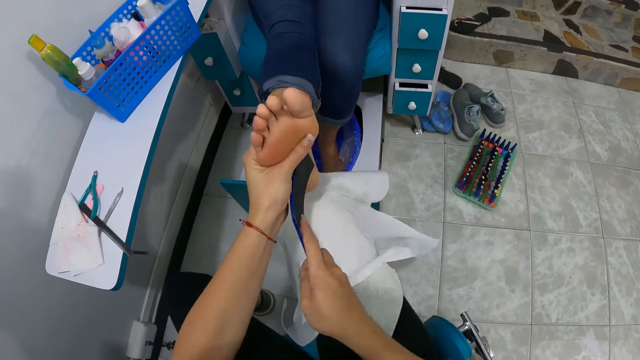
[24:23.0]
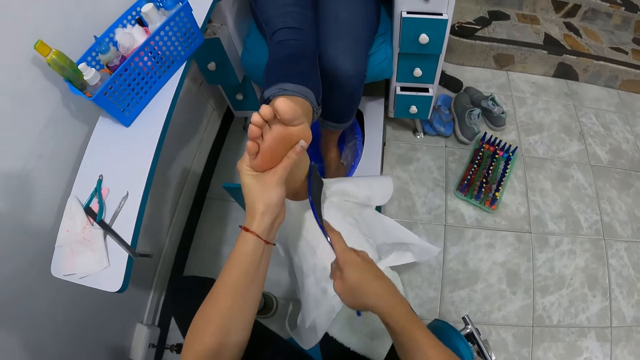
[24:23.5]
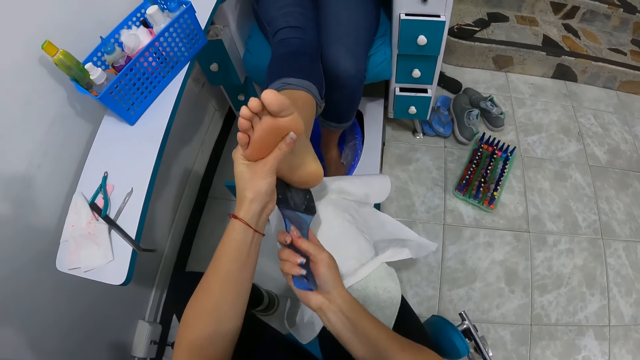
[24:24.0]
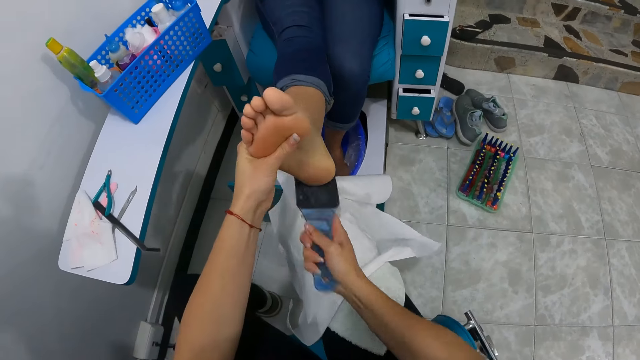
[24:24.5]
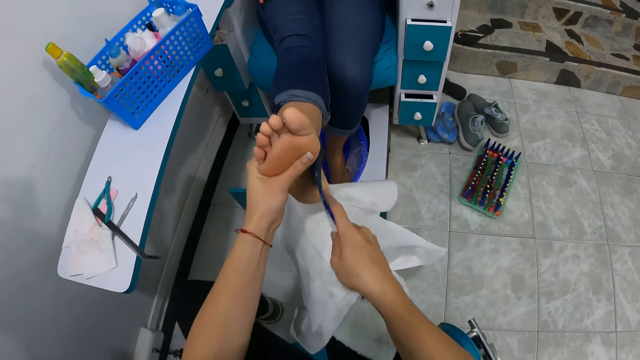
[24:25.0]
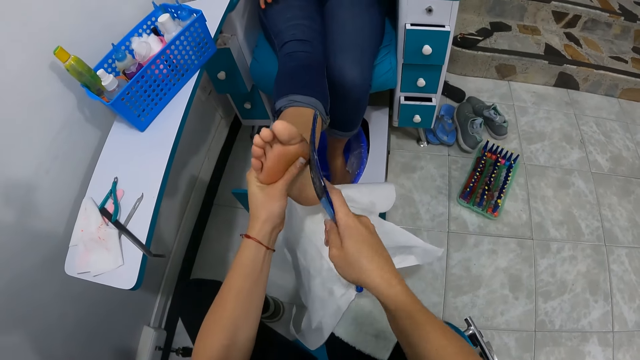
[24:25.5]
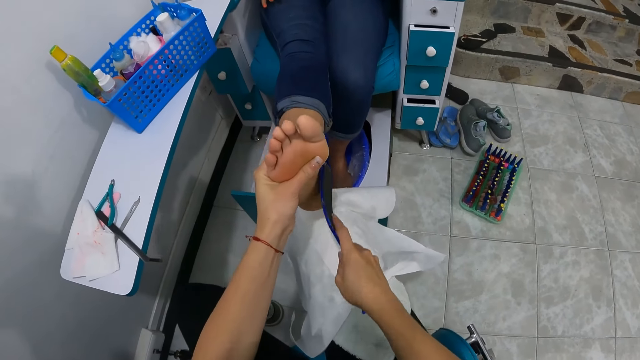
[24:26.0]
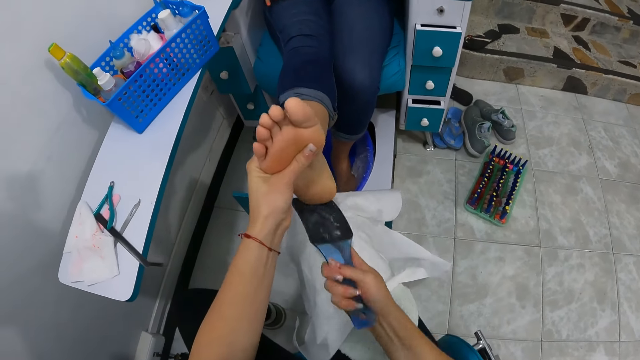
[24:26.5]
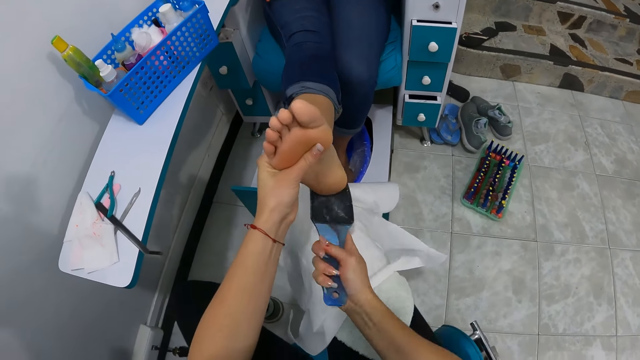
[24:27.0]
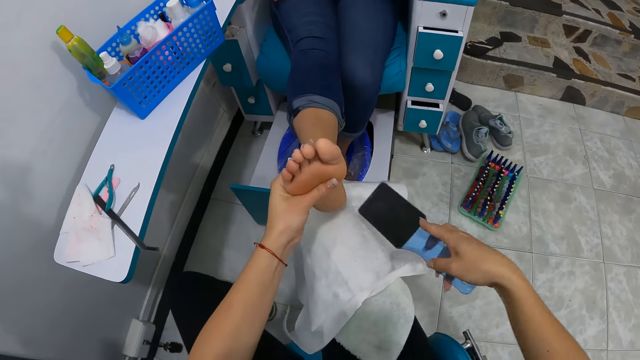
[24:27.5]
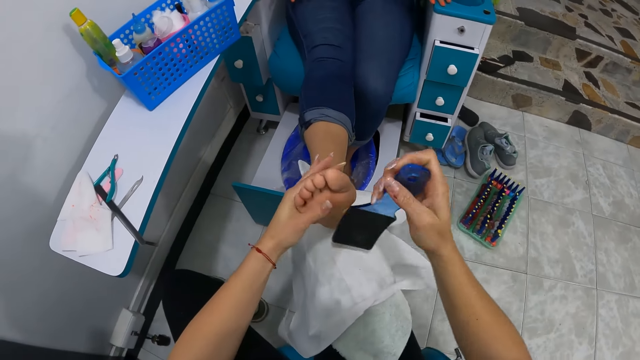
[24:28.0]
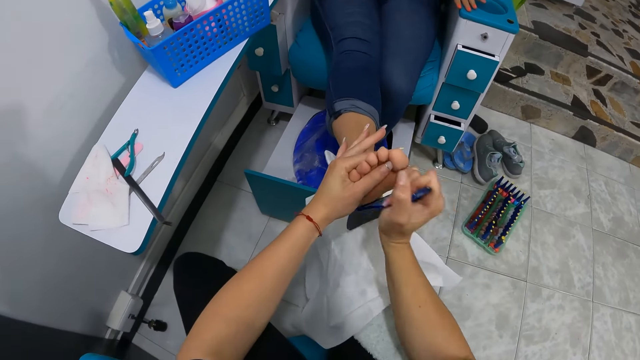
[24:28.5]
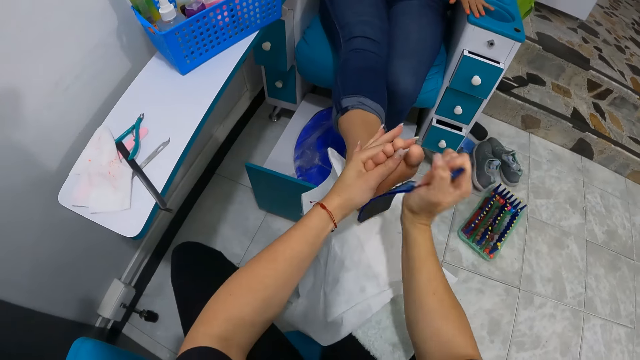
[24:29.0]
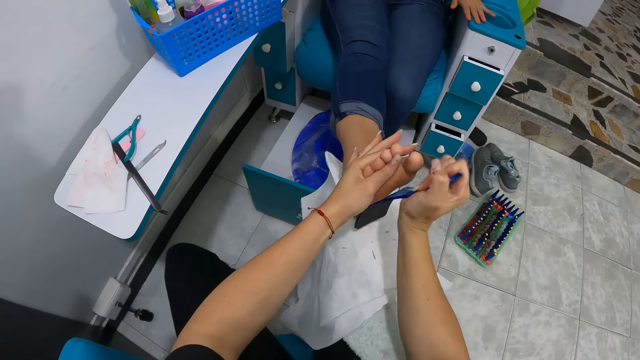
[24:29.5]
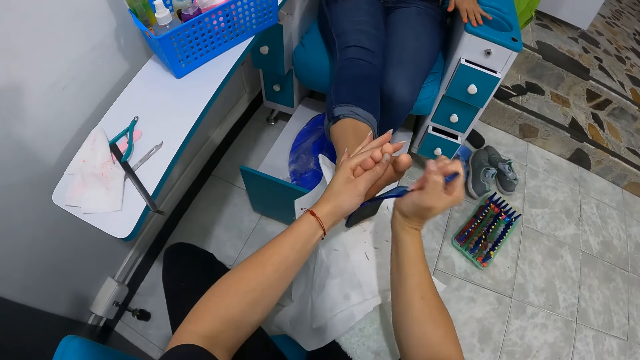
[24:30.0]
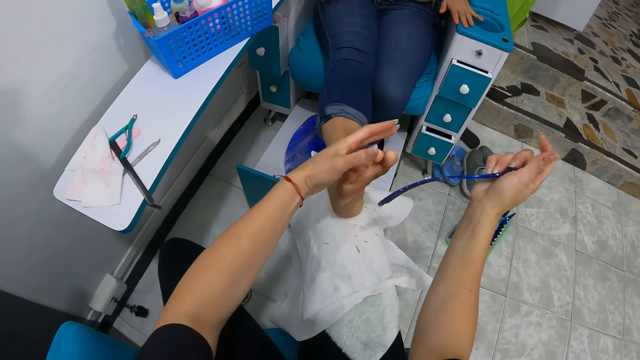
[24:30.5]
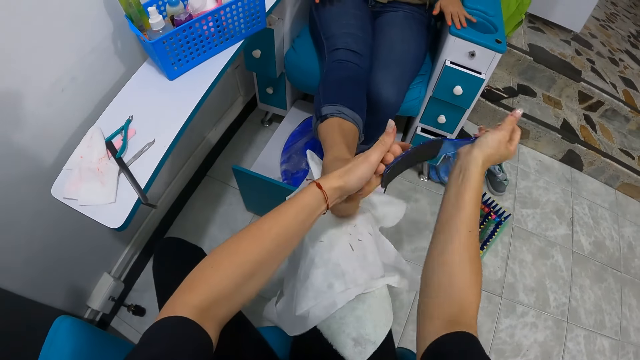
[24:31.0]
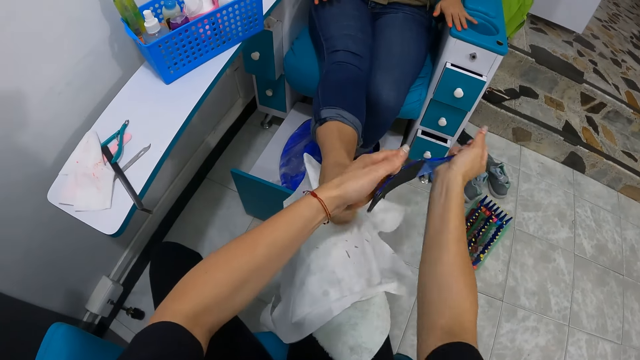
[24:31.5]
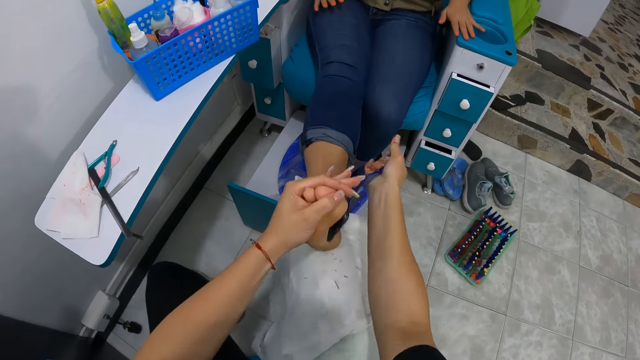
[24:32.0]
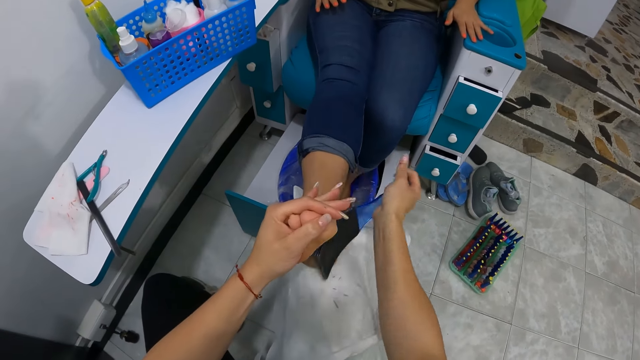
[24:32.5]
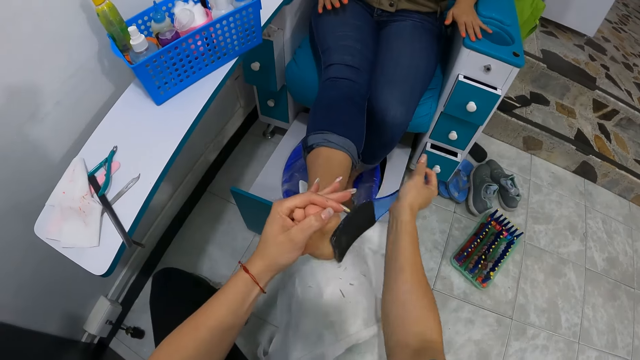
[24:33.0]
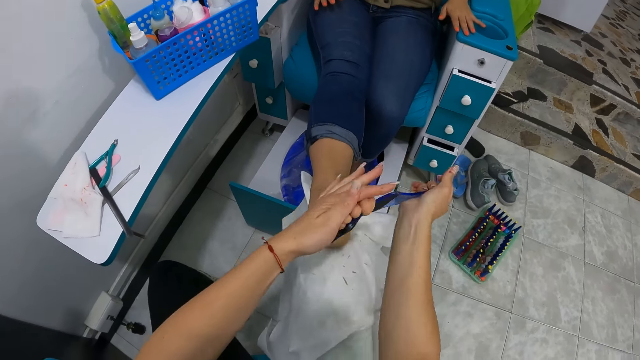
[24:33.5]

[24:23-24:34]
The camera wearer adjusts the feet file in her right hand. She files the woman's right leg with the feet file in her right hand.

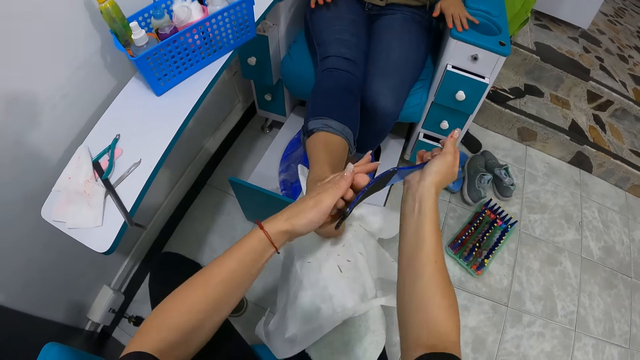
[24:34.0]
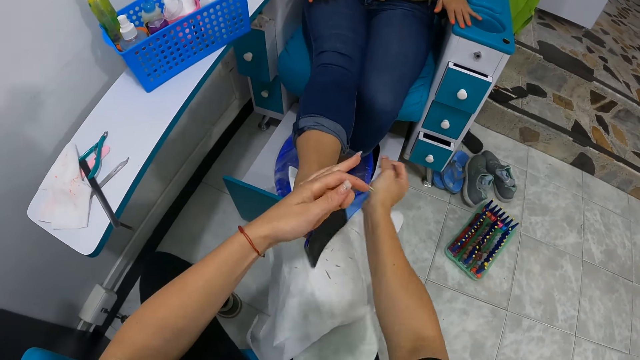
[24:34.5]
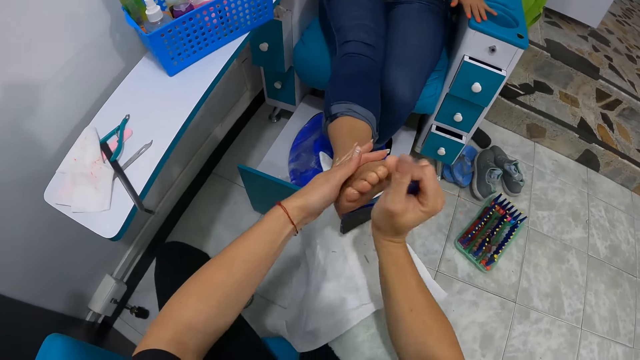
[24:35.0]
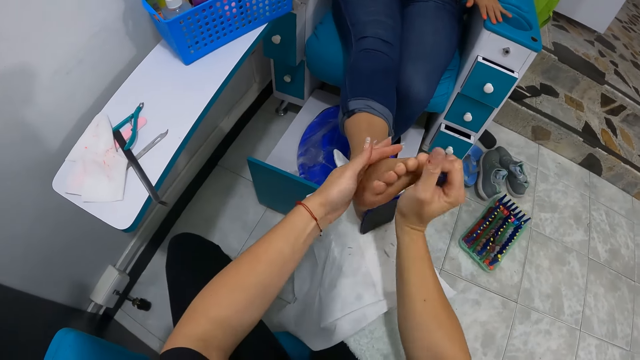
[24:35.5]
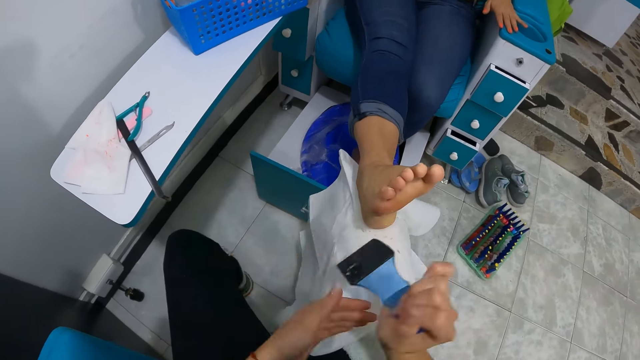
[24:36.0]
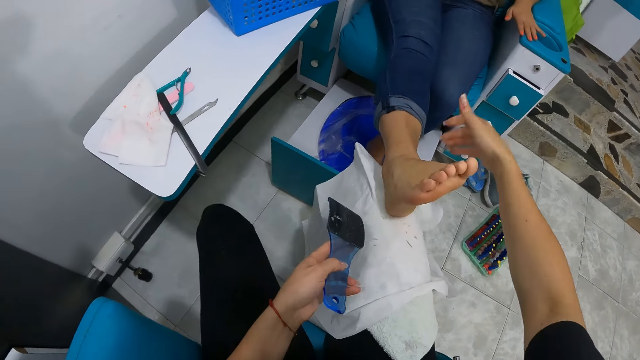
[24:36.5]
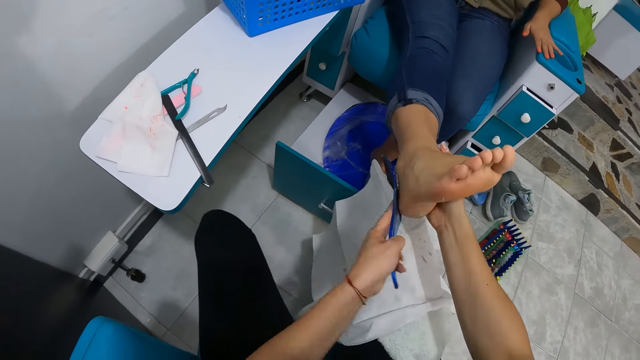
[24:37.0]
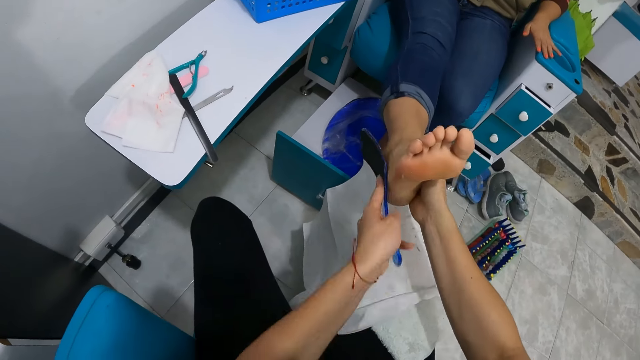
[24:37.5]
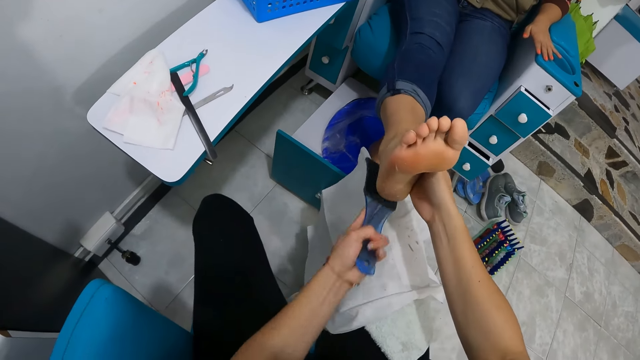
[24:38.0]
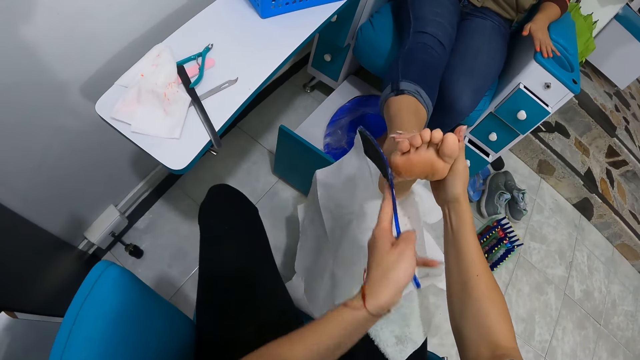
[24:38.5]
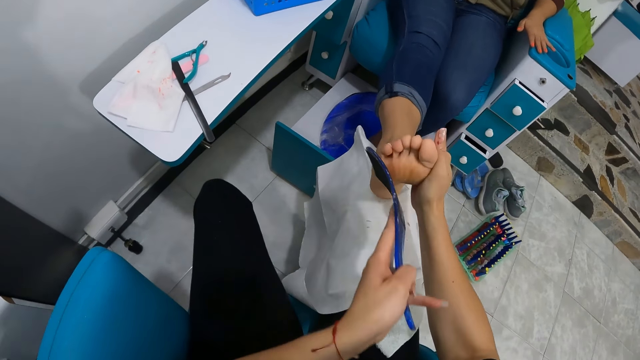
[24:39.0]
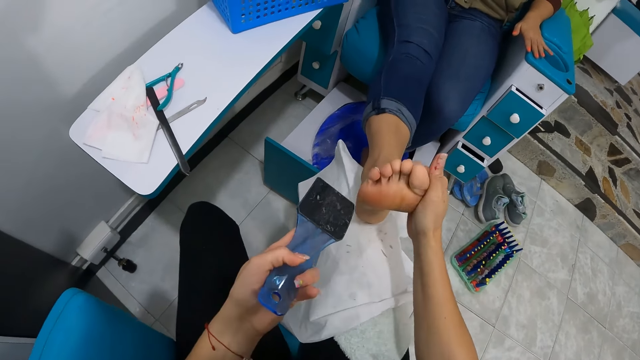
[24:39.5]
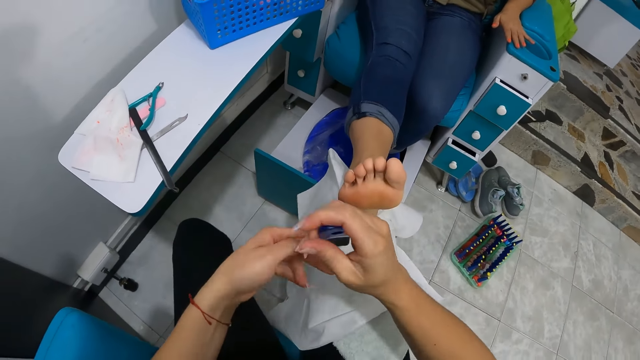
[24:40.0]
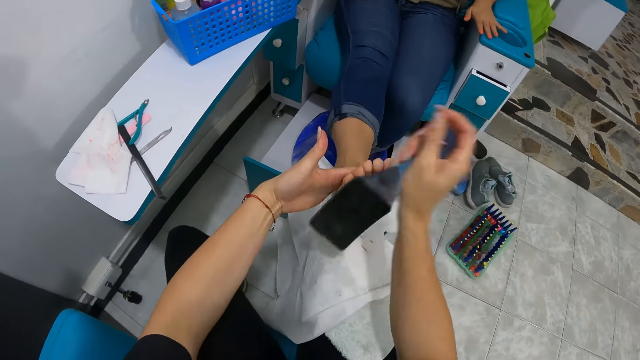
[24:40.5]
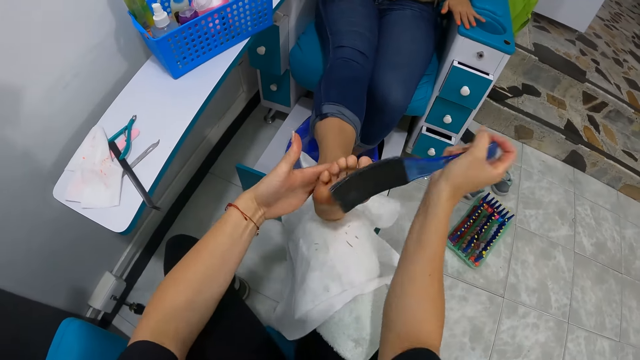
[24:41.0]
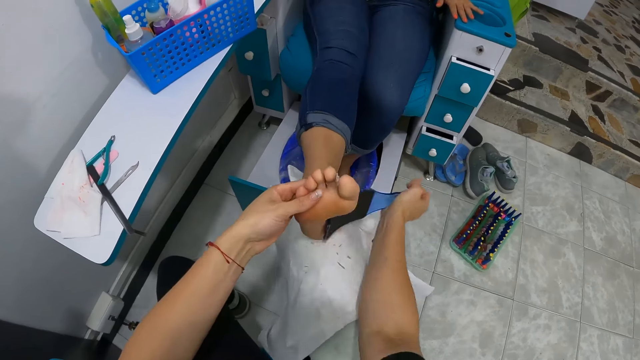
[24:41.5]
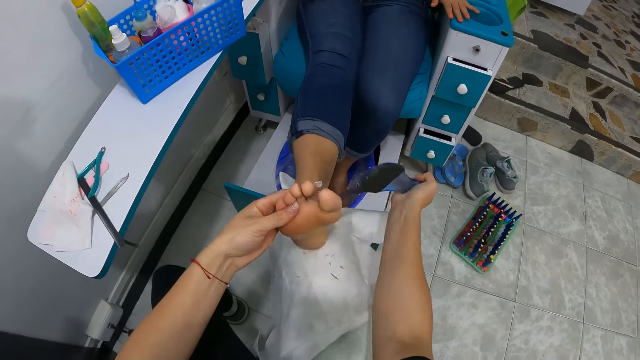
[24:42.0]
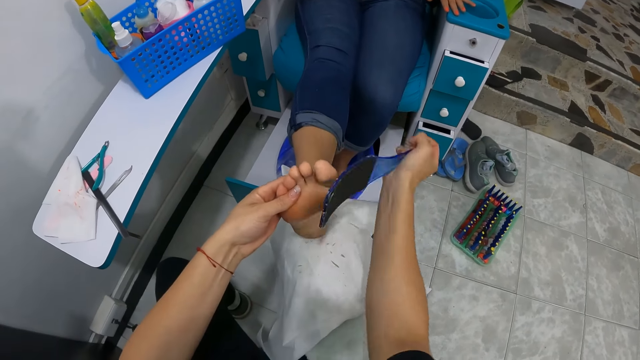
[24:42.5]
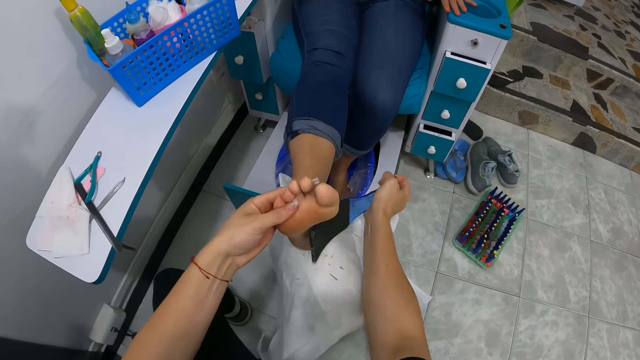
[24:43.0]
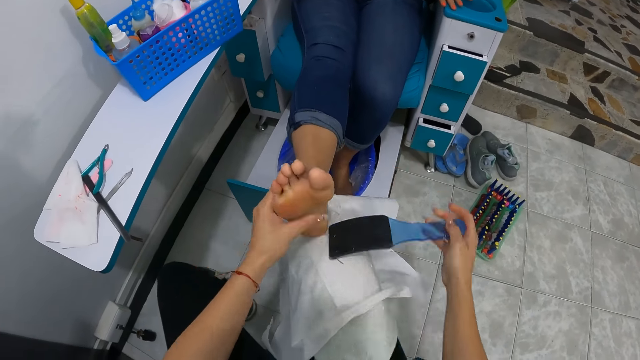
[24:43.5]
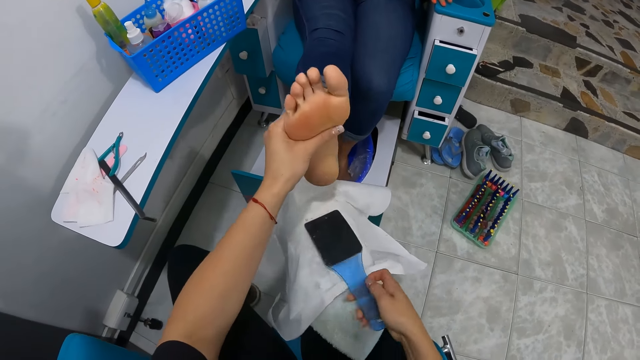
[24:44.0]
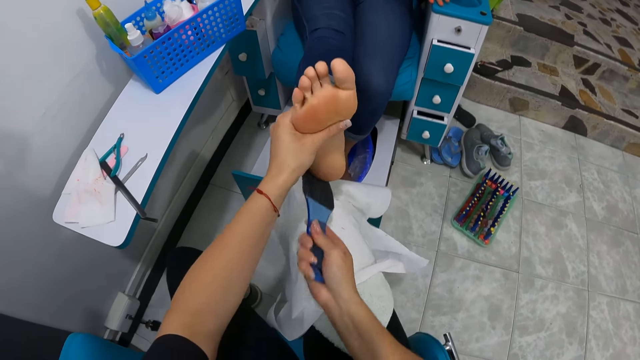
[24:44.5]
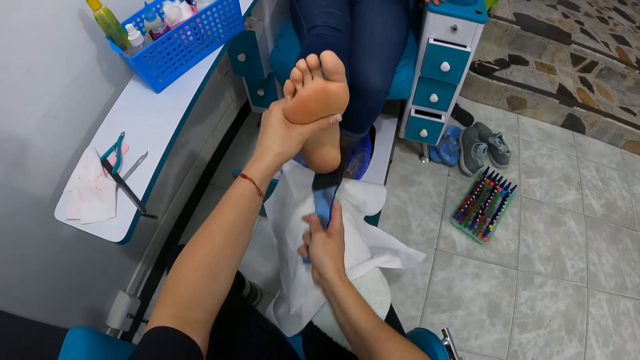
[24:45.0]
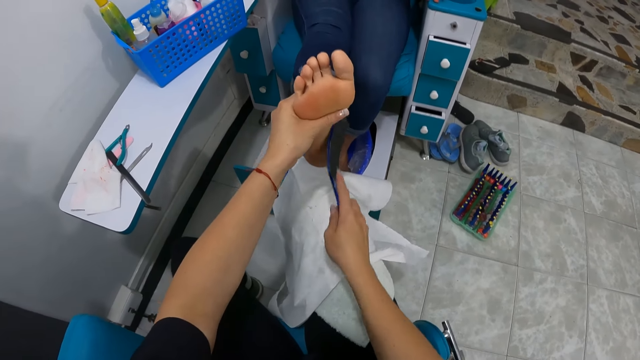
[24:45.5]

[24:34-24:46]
The camera wearer passes the feet file from her right hand to her left hand. She holds the woman's right leg with her right hand. She files the woman's right leg with the feet file in her left hand. She passes the feet file from her left hand to her right hand. She files the woman's right leg with the feet file in her right hand. She holds the woman's right leg with her left hand. She lifts the woman's right leg from her lap with her left hand. She adjusts the feet file on her lap with her right hand. She files the woman's right leg with the feet file in her right hand.
